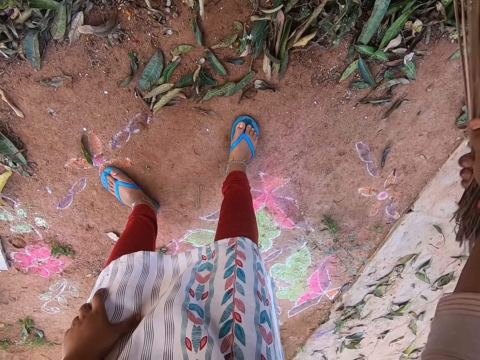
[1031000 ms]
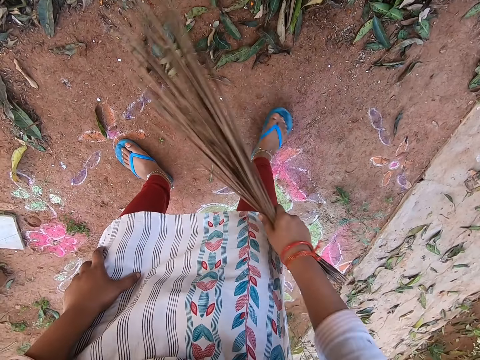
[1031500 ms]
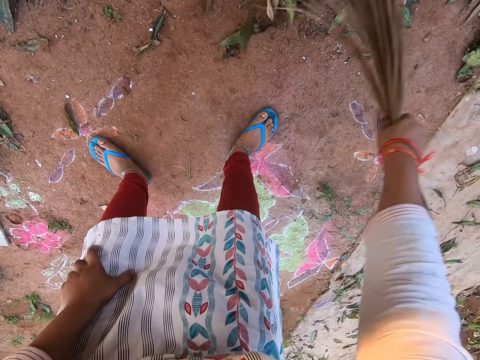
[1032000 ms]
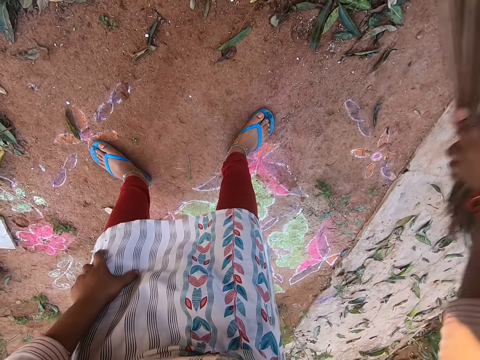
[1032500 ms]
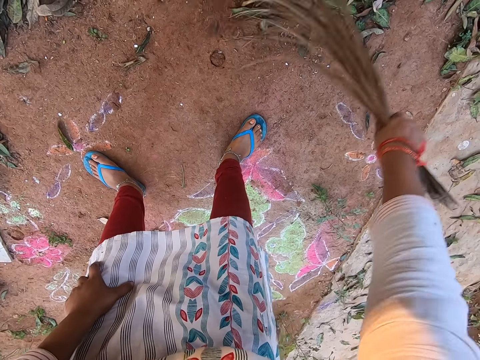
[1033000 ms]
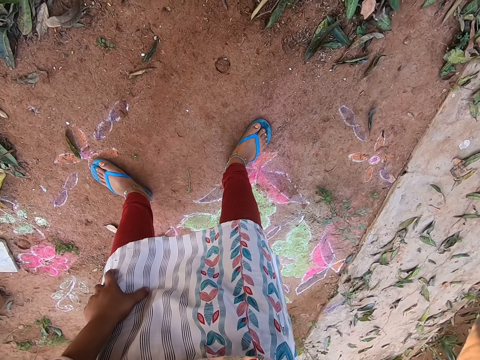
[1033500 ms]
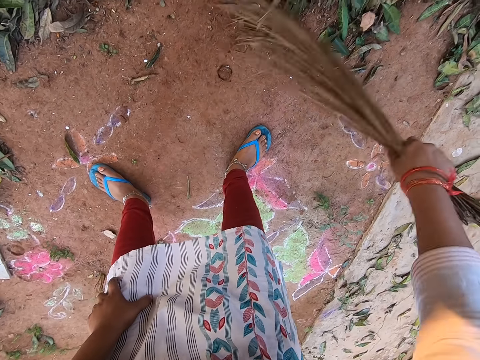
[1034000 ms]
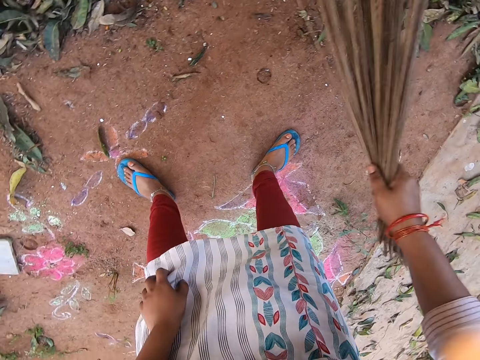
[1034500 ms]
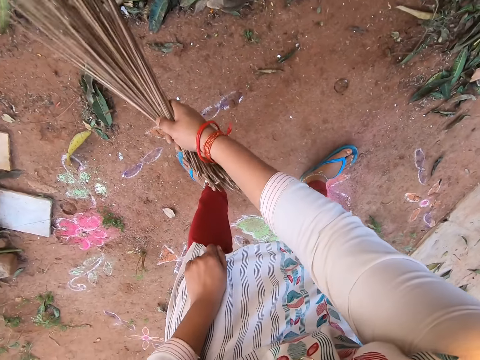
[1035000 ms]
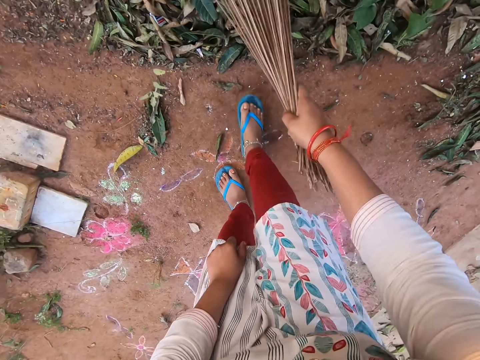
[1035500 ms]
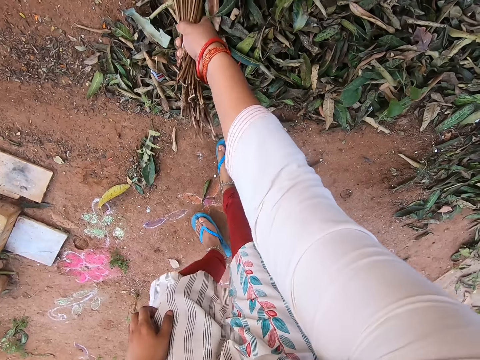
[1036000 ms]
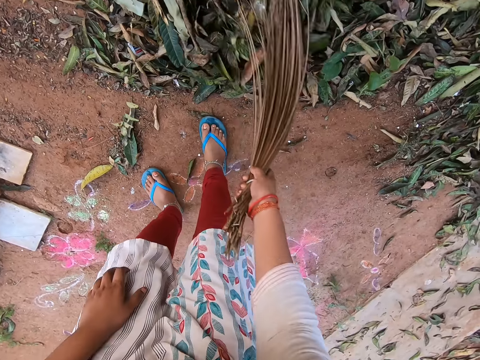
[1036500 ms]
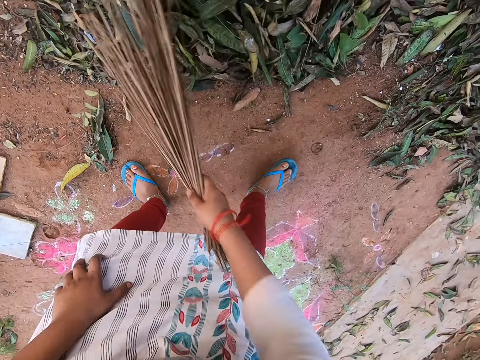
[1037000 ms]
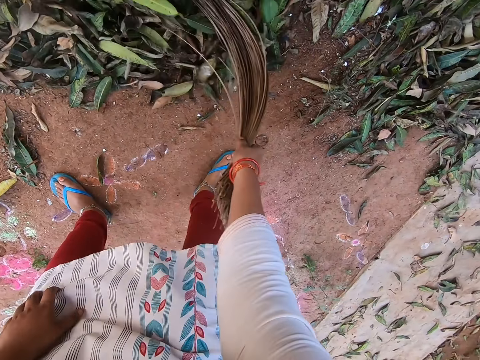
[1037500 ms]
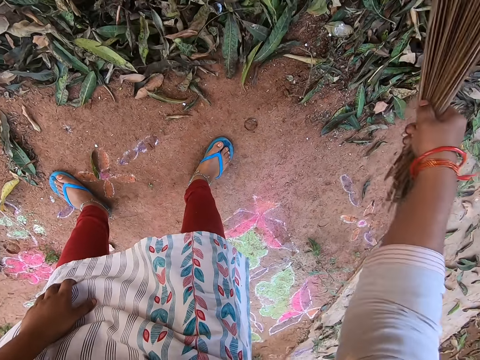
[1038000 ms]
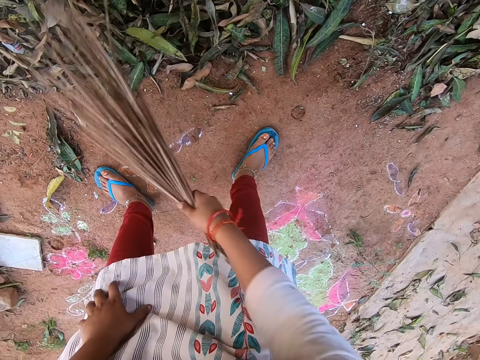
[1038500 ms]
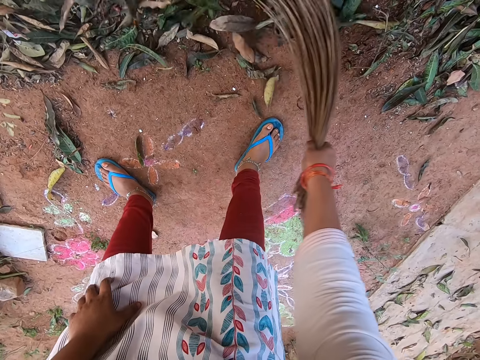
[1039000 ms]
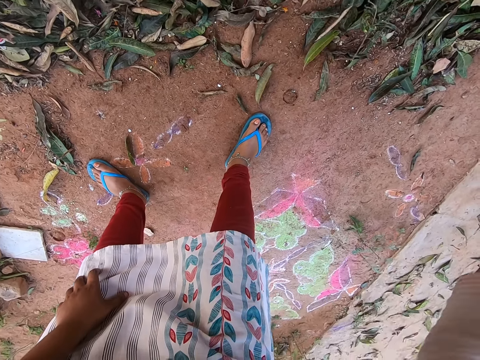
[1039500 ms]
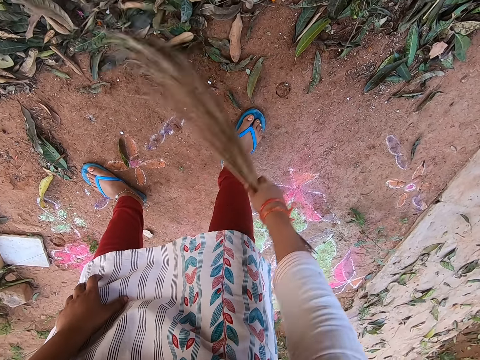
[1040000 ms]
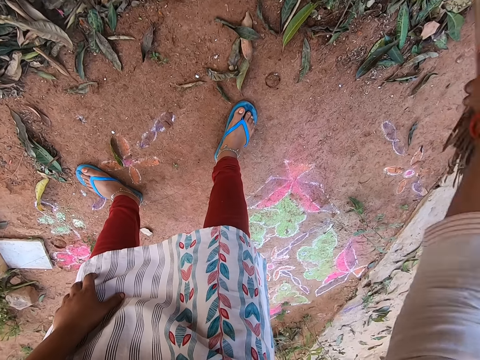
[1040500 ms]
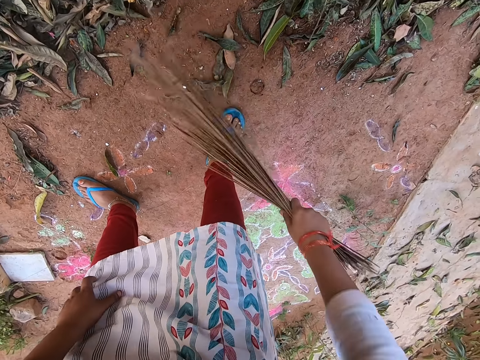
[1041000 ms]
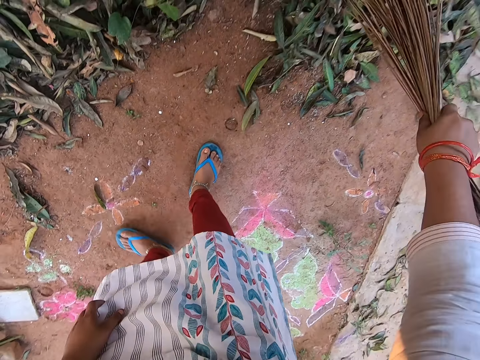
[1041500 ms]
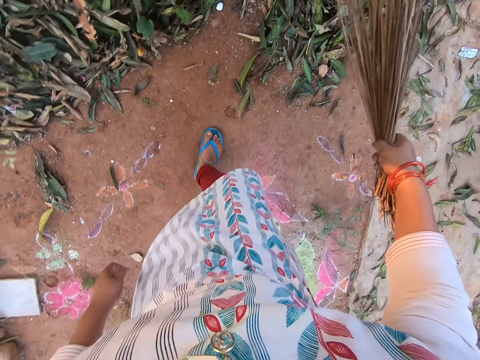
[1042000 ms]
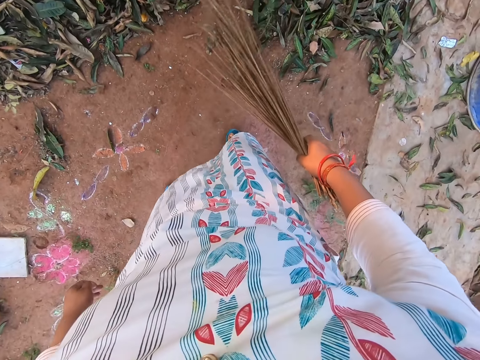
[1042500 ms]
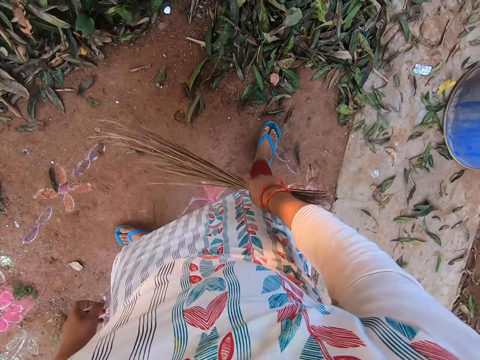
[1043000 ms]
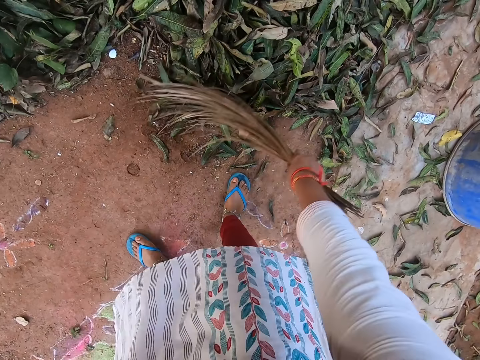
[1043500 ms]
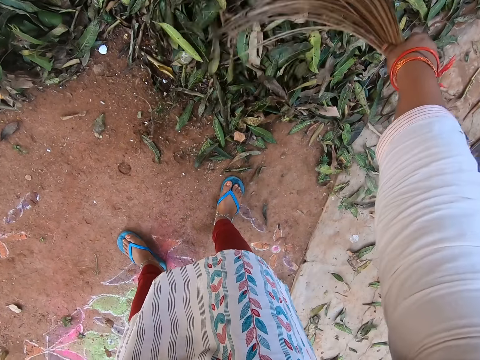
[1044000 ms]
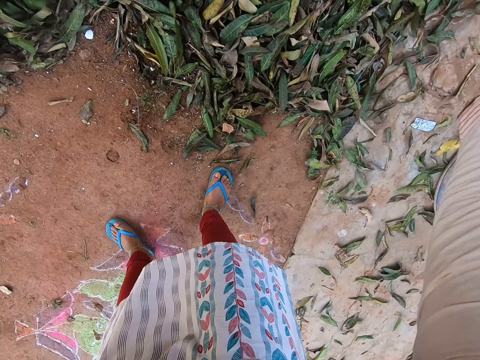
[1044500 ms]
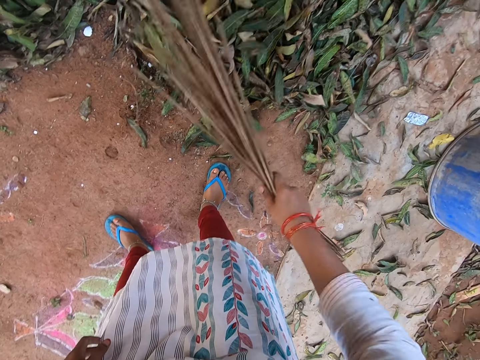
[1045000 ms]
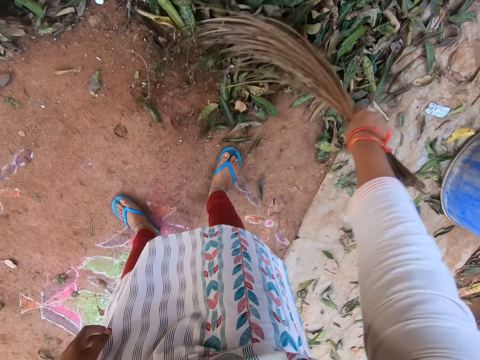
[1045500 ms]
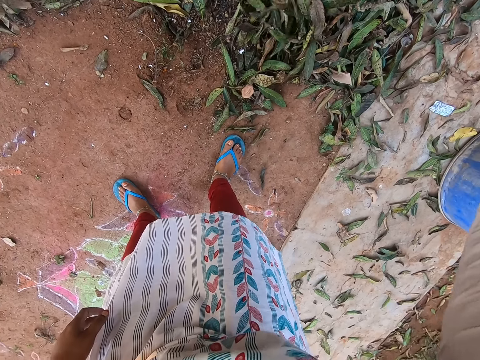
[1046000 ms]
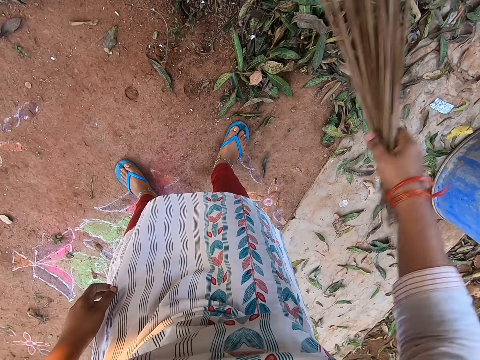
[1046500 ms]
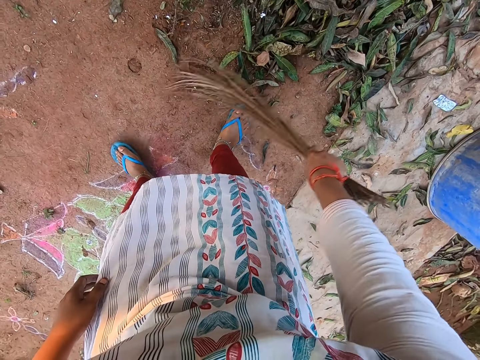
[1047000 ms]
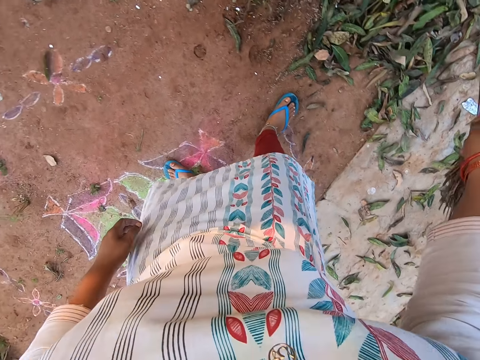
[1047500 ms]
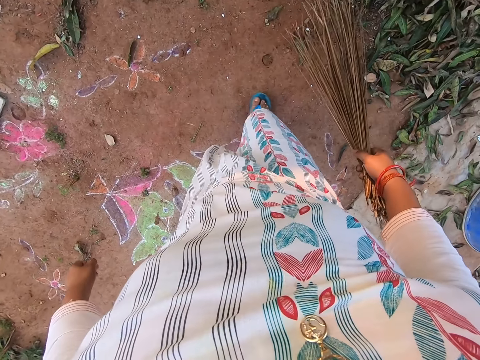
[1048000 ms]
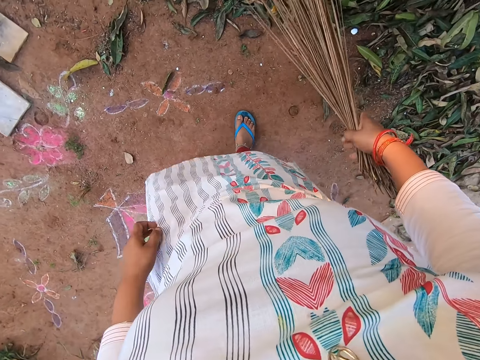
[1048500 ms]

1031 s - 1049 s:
The camera wearer looks around the compound. They sweep the compound.

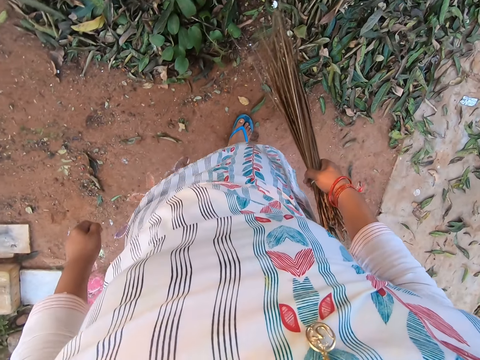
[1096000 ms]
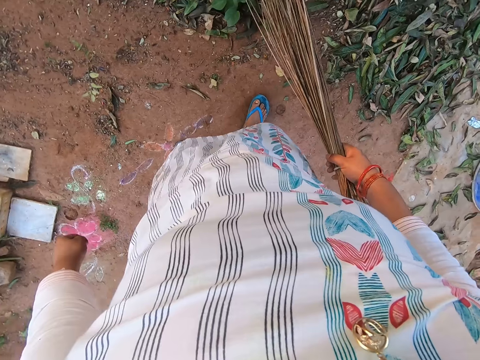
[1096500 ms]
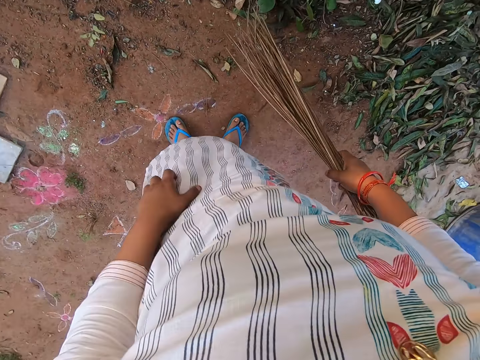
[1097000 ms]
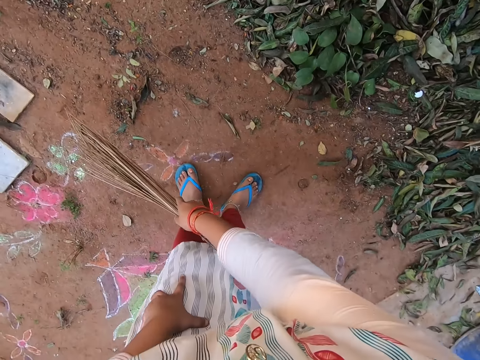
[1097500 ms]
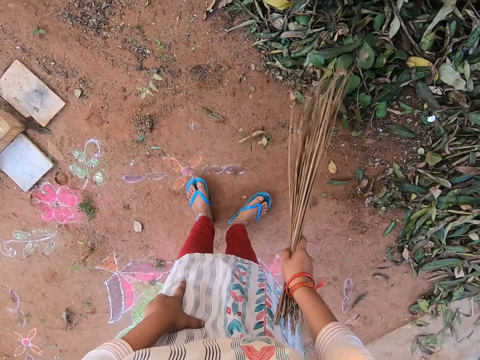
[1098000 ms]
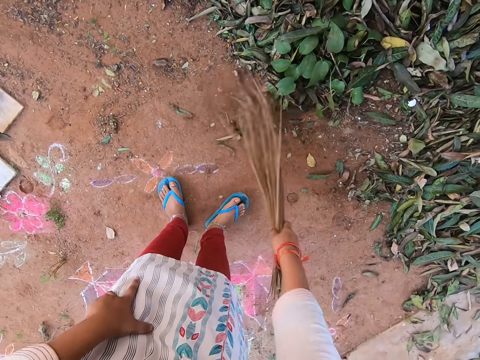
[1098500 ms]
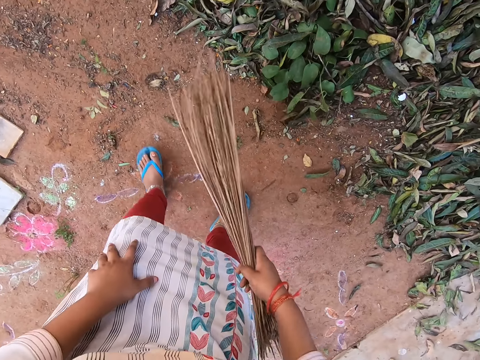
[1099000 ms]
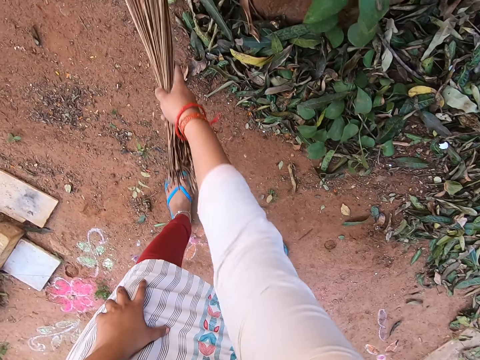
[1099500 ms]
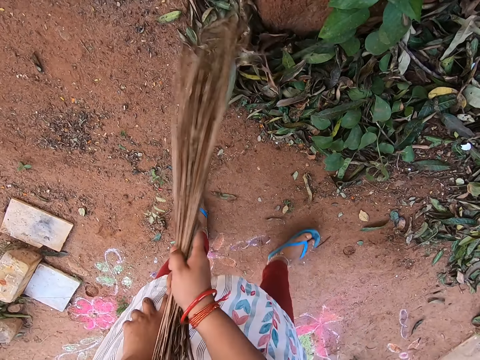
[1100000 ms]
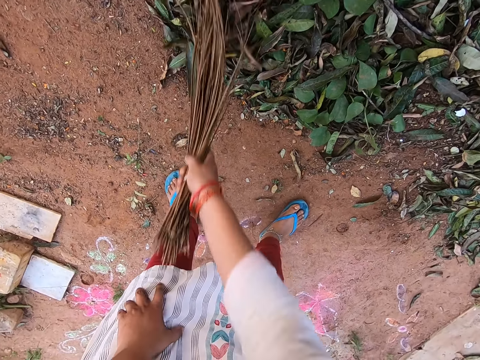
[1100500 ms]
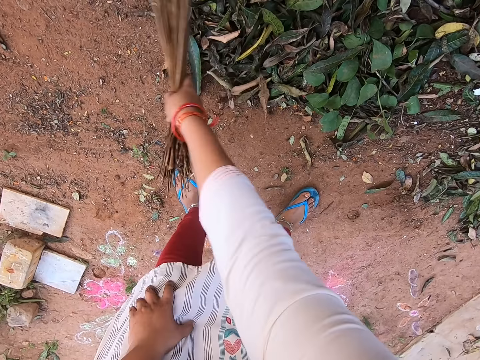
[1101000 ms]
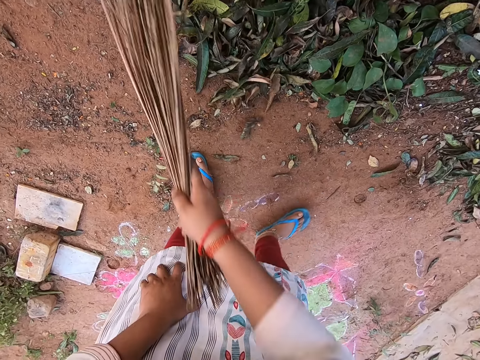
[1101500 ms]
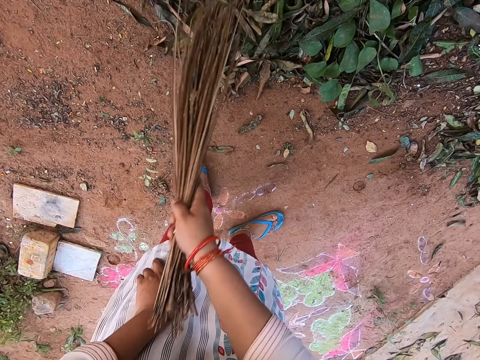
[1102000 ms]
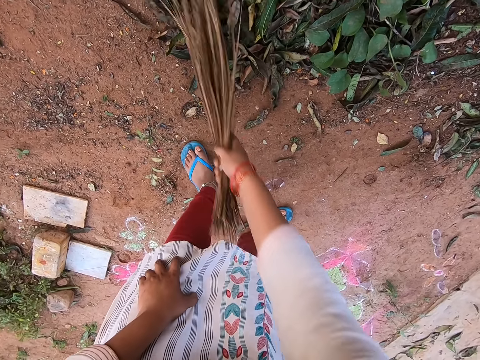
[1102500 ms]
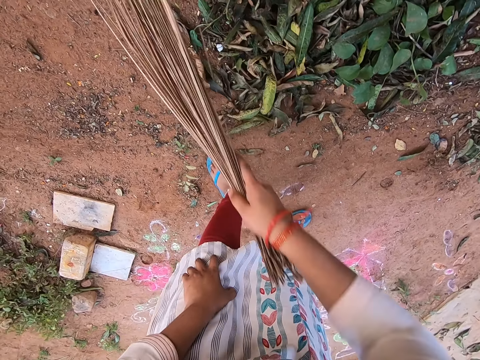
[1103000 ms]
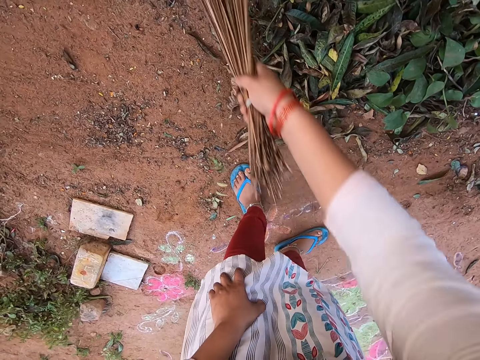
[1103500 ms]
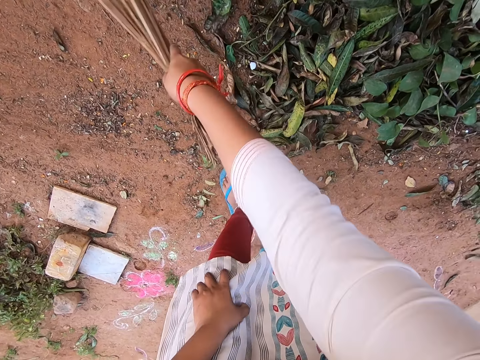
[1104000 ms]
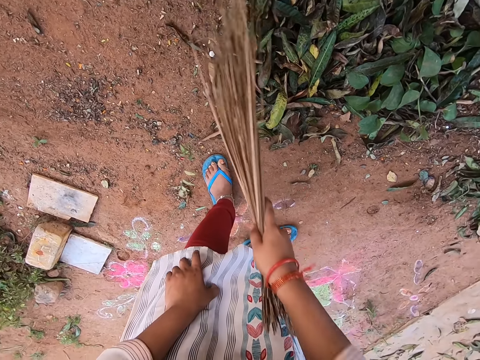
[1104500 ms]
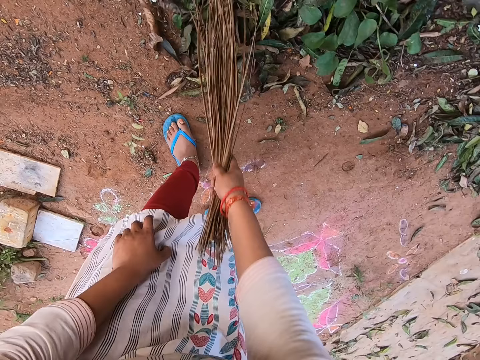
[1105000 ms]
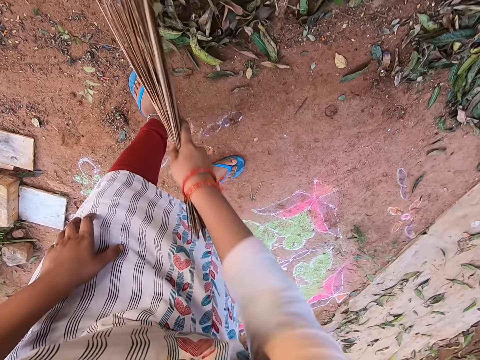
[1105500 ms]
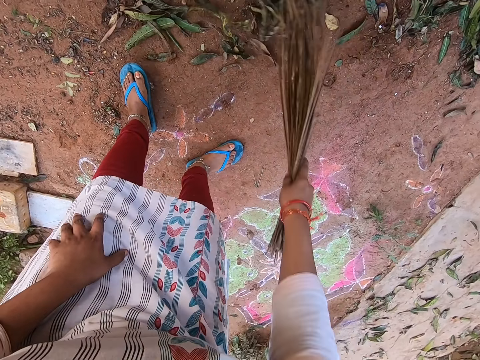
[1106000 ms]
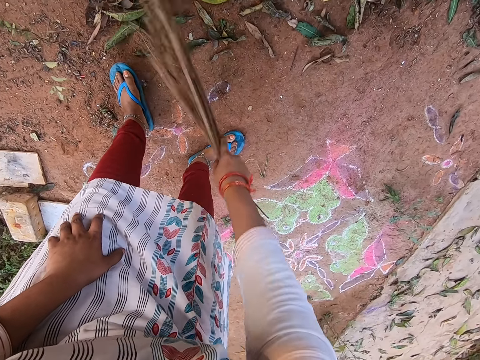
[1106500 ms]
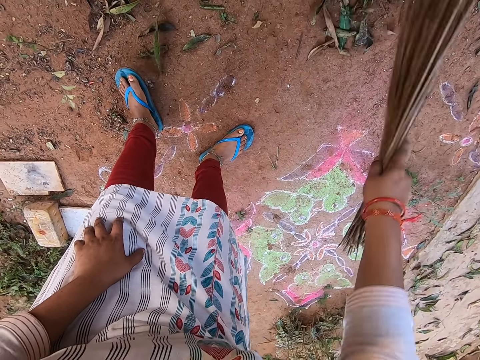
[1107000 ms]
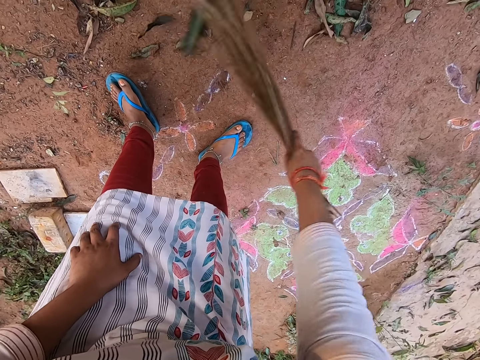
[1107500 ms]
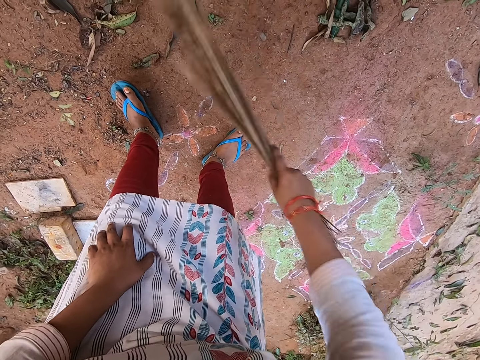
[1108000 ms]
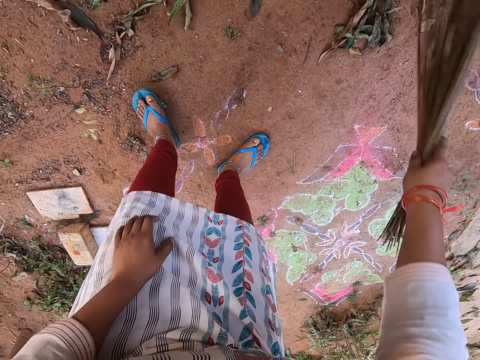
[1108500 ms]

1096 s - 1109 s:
The camera wearer stoops downwards. They sweep the leaves with a broom.
